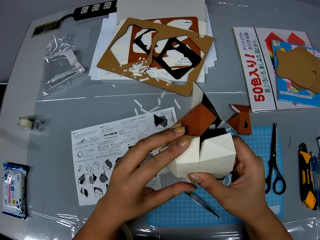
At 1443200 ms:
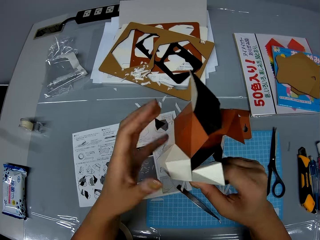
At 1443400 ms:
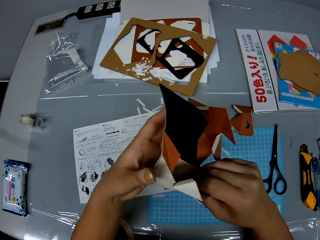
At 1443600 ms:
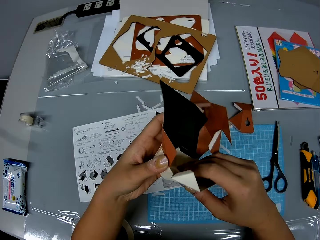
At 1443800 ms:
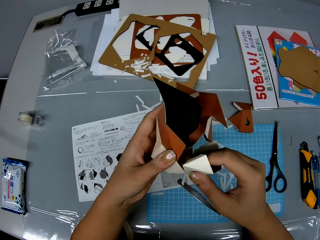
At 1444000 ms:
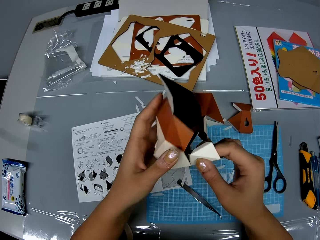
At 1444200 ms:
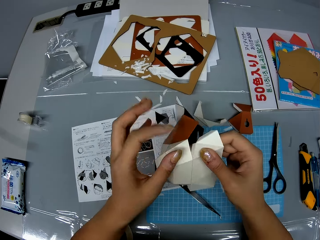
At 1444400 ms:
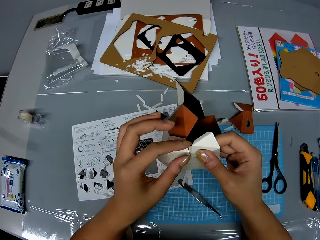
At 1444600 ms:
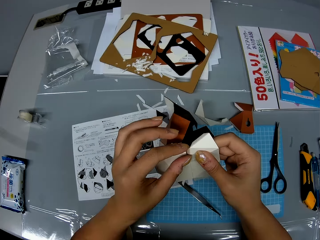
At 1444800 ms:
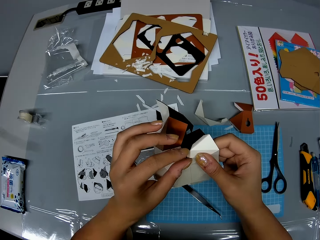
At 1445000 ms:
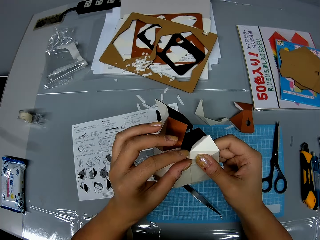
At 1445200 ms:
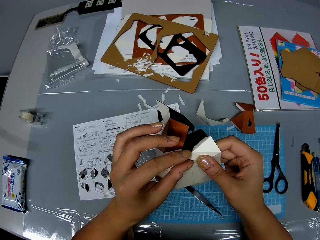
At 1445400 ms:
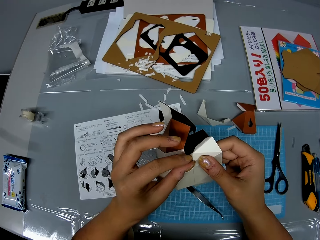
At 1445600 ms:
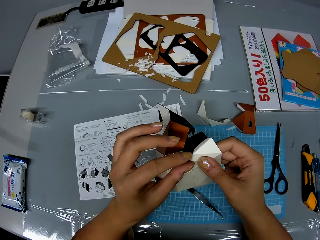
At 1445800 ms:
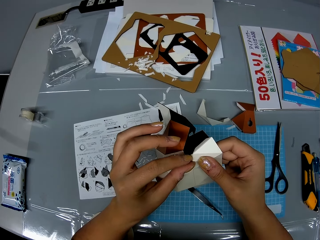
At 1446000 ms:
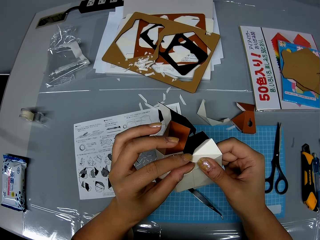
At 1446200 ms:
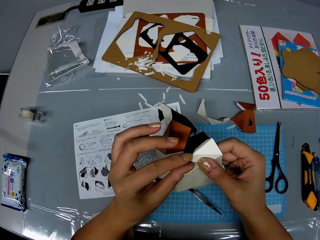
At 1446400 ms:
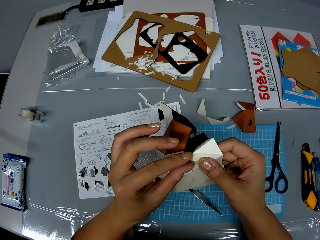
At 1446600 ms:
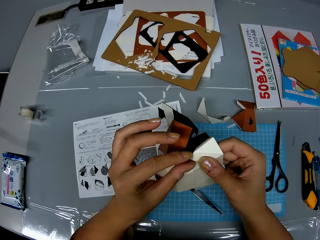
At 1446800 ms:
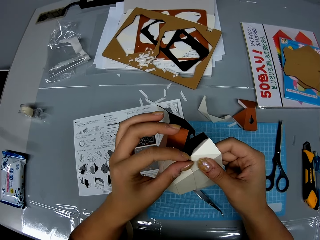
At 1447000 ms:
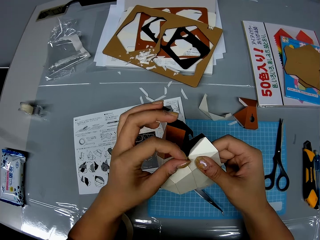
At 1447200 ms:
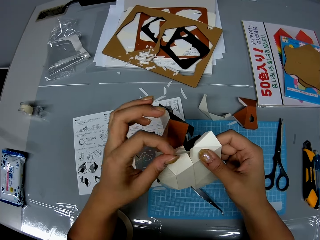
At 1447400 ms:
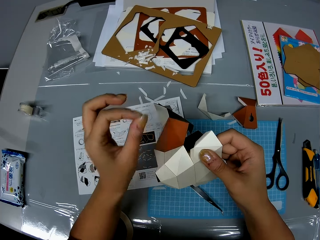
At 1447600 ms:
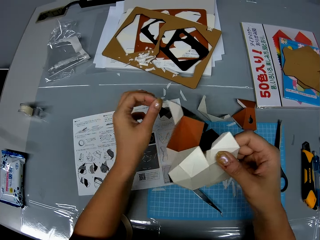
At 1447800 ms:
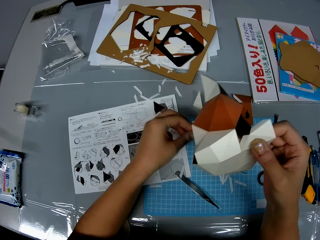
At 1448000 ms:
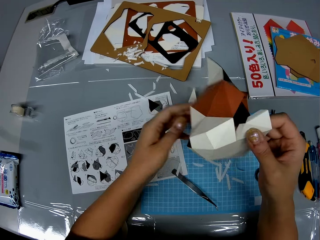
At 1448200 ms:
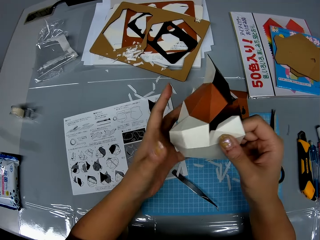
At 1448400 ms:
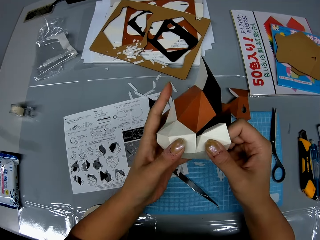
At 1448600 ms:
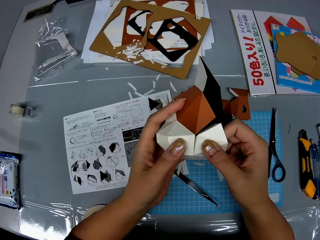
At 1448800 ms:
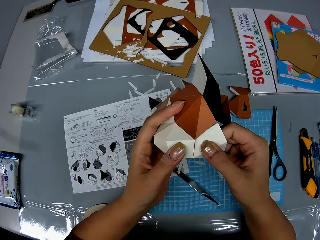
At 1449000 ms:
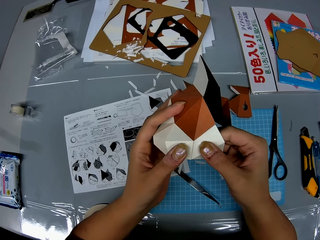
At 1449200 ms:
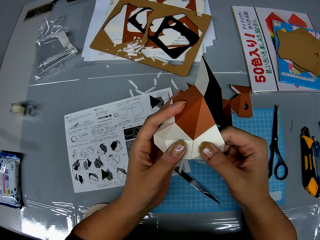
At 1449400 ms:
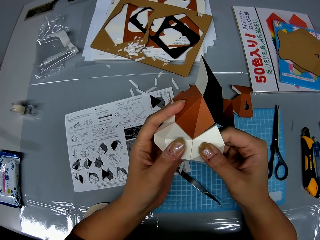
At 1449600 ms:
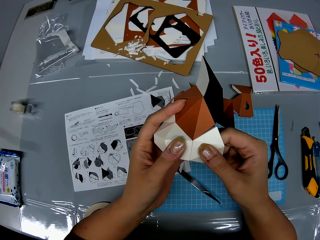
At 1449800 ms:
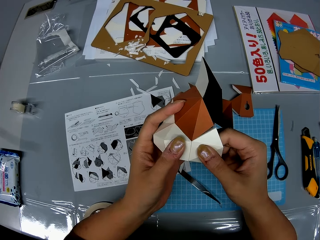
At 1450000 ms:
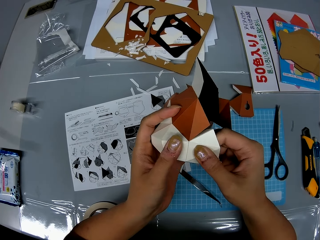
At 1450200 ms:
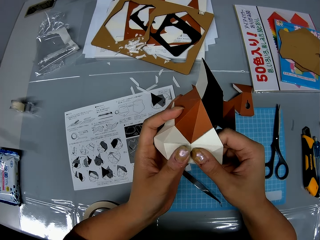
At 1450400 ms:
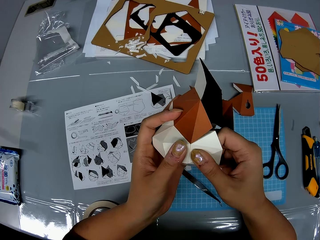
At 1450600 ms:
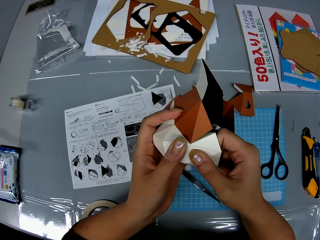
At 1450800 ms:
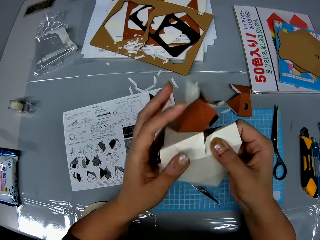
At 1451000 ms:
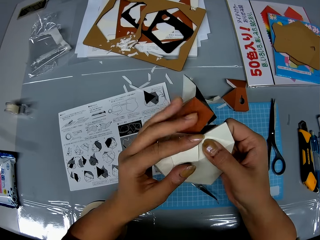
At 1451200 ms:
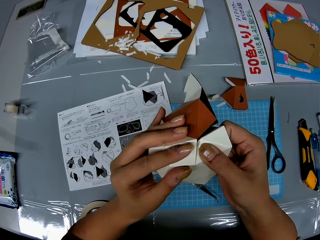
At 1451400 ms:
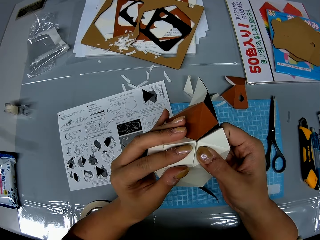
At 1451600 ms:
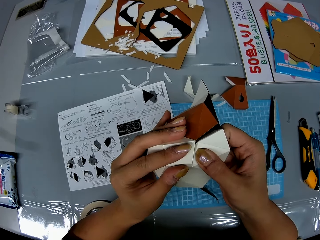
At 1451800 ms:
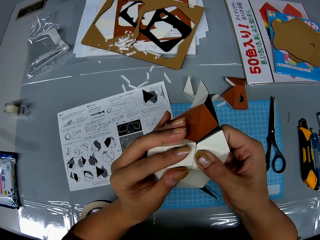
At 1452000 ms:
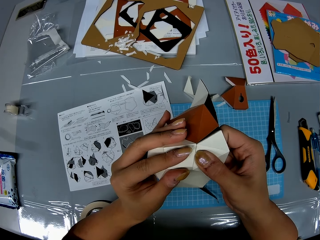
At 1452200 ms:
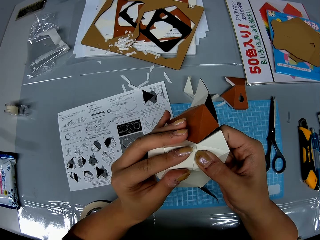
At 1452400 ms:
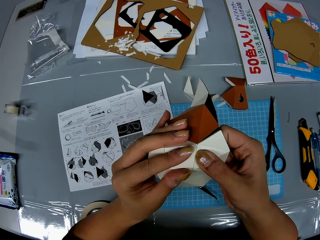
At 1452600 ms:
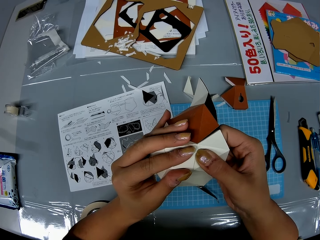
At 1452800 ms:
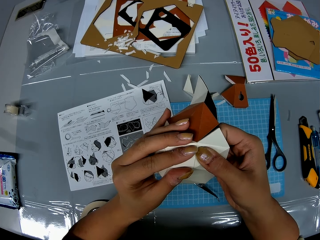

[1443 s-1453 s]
The camera wearer removes a piece of adhesive tape from the white paper craft with her left hand. She attaches the white paper and the paper craft with her hands.

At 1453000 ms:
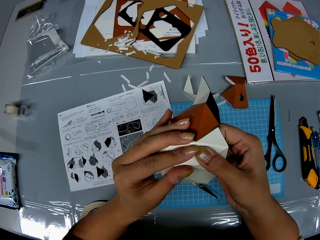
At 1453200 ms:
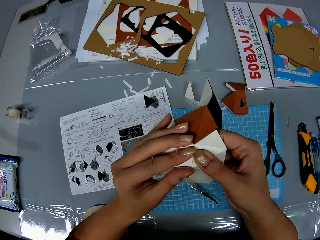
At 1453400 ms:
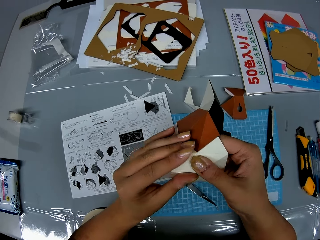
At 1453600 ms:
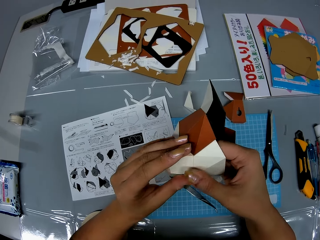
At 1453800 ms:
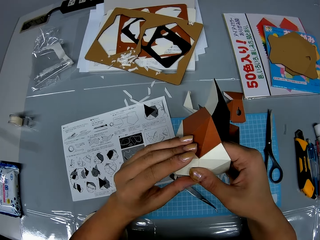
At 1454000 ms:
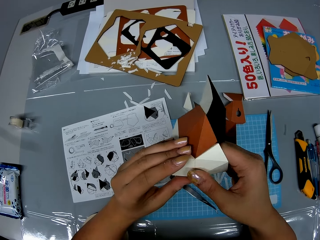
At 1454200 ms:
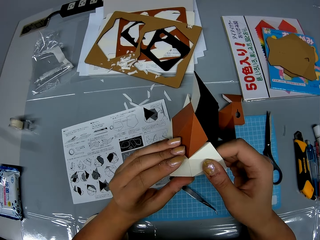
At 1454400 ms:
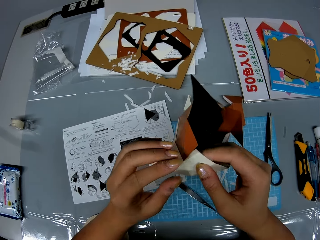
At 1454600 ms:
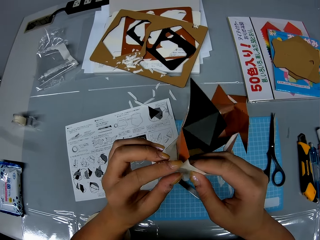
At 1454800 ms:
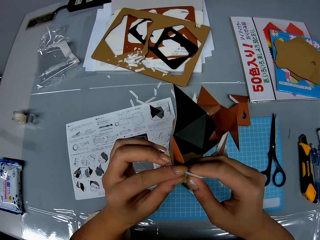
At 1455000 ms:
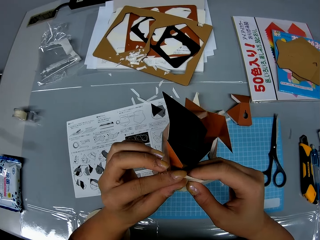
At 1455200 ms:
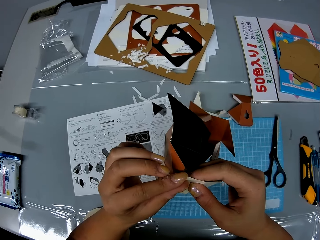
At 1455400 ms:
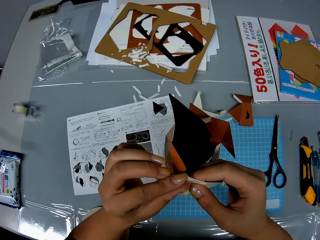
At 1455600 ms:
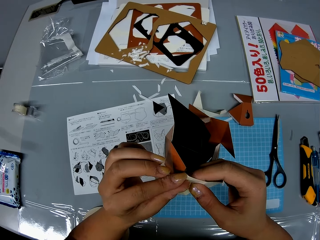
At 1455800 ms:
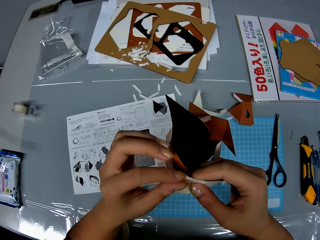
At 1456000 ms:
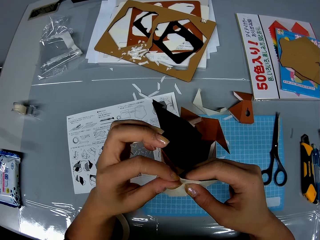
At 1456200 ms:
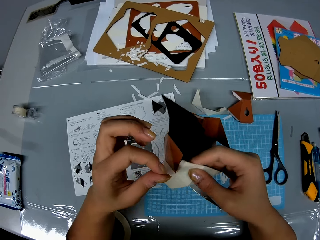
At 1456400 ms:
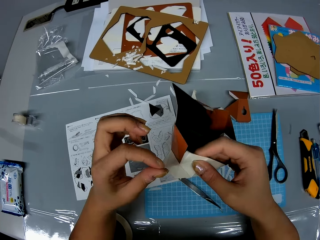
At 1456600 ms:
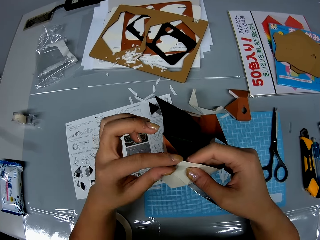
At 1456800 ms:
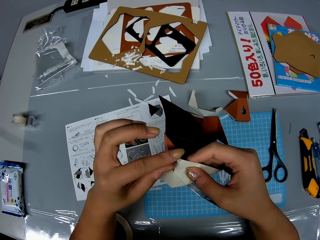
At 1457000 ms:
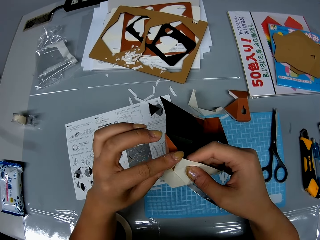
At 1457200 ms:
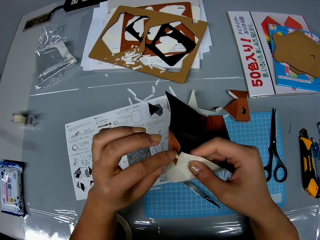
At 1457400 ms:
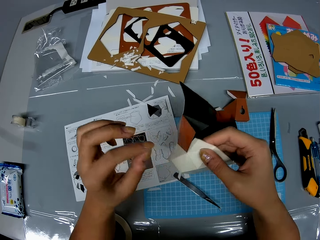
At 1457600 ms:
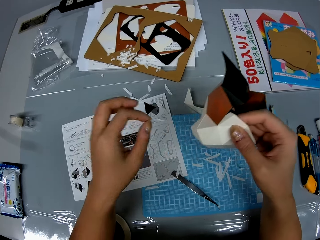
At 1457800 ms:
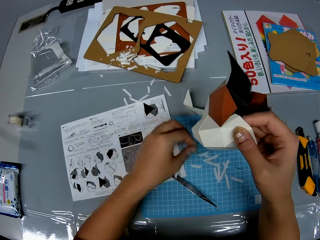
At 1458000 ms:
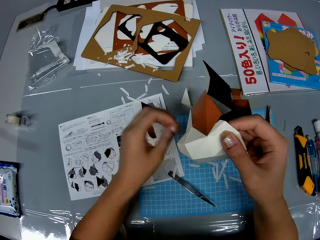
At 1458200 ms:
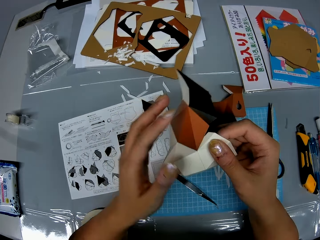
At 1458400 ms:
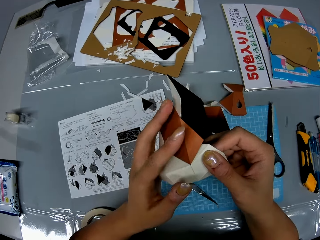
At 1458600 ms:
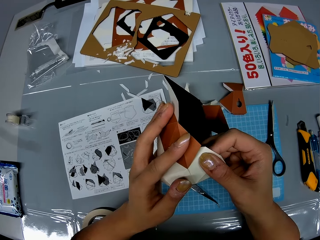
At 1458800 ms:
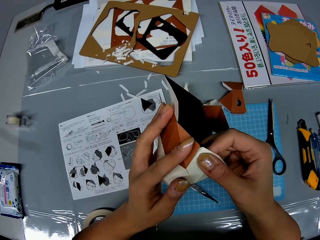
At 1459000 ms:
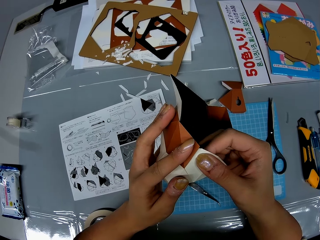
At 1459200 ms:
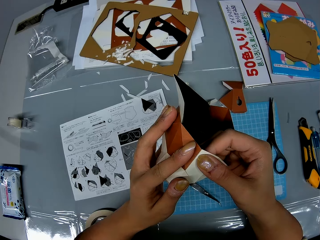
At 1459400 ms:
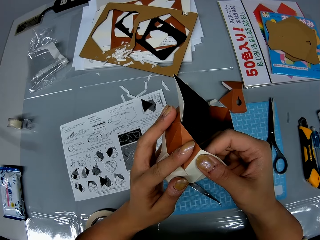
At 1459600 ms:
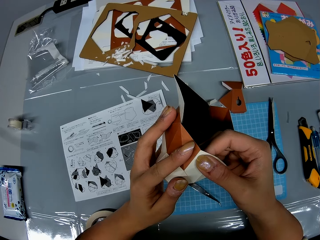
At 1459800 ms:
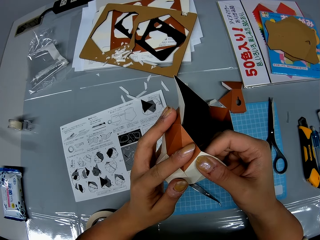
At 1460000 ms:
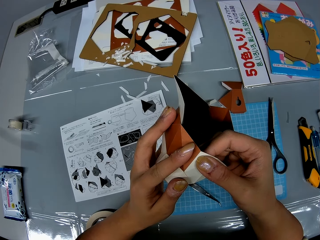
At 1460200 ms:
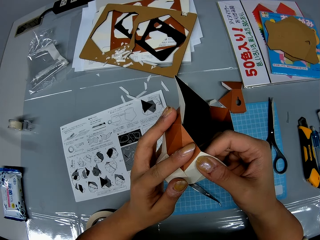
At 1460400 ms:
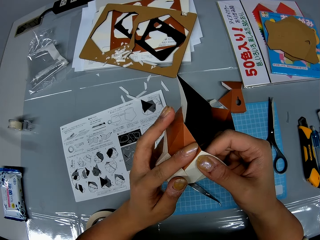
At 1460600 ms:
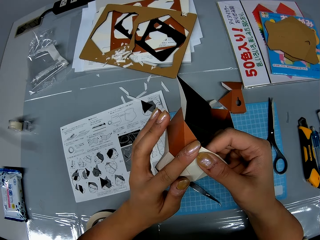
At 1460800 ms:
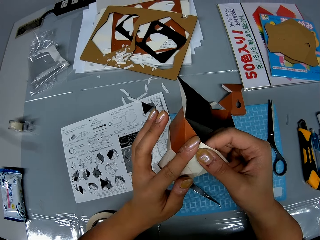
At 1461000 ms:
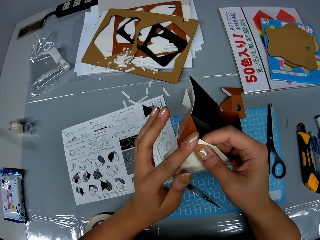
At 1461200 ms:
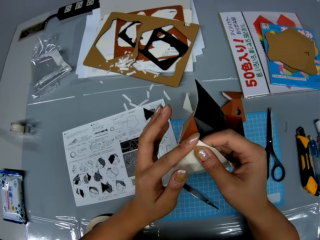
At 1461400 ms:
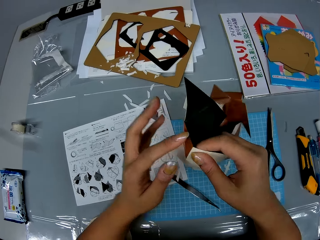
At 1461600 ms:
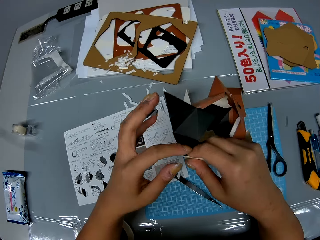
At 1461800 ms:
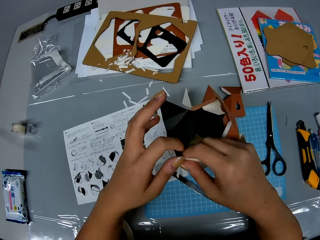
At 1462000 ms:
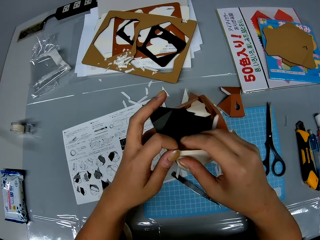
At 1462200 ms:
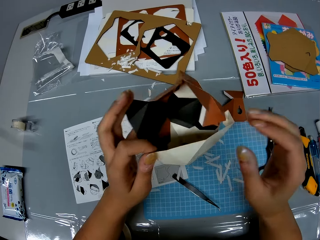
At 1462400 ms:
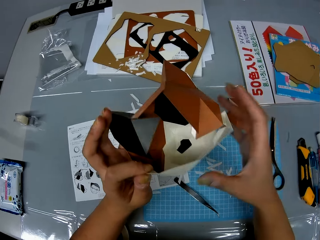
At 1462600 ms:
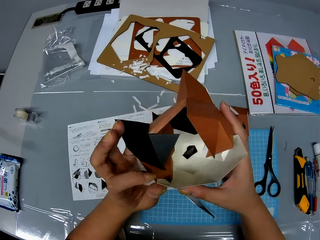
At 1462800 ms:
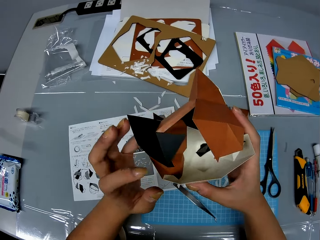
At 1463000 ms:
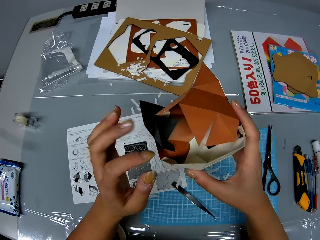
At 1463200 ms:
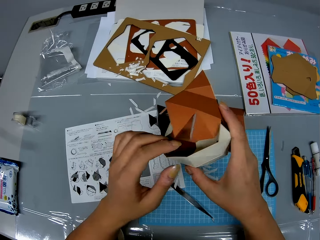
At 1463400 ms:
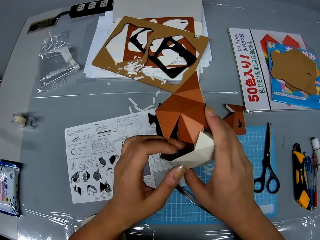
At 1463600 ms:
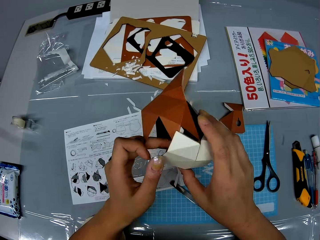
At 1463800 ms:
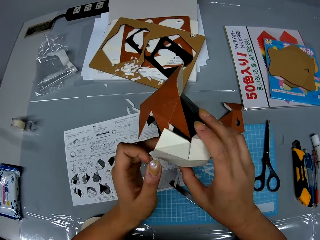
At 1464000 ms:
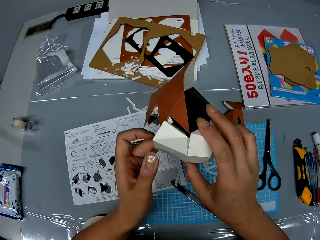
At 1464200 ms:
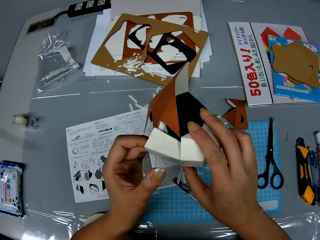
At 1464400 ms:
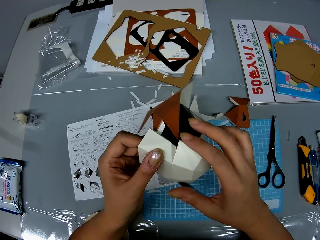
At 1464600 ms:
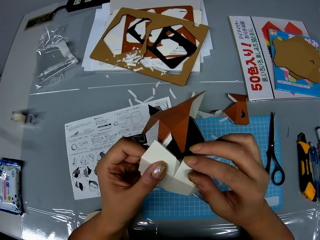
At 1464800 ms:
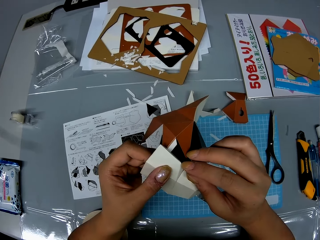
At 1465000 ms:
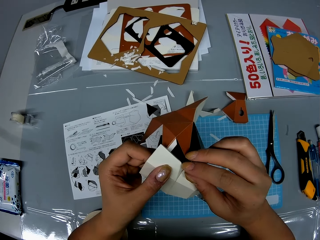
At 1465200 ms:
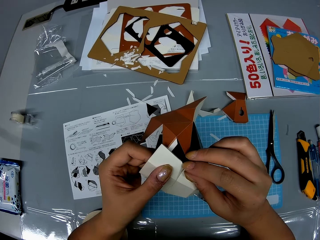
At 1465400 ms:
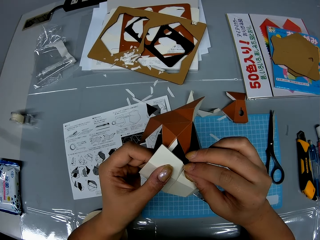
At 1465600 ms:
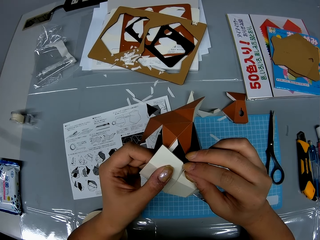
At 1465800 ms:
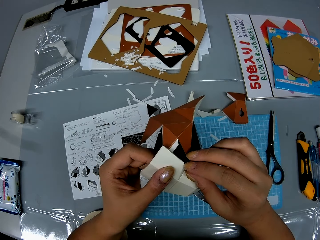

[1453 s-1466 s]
The camera wearer removes a piece of adhesive tape from the white paper craft with her left hand. She attaches the white paper and the paper craft with her hands. She rotates the origami.
